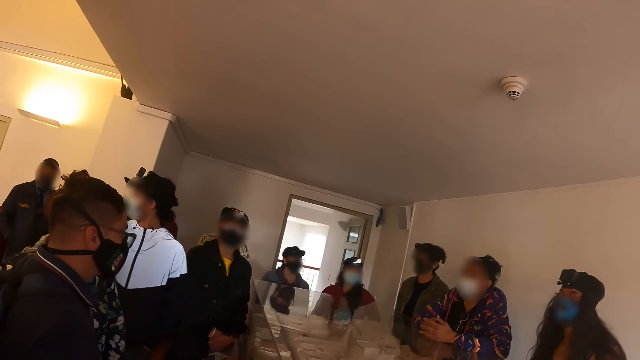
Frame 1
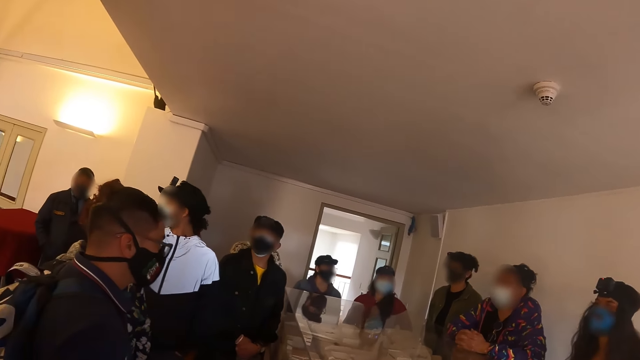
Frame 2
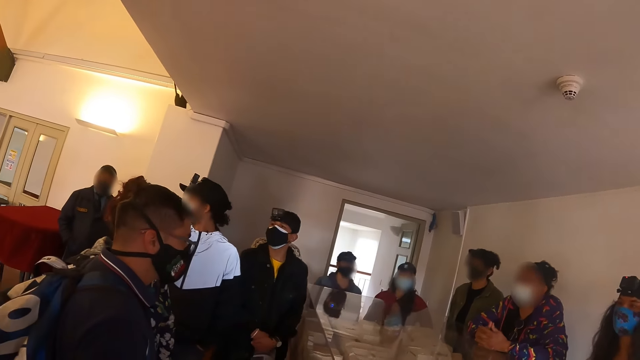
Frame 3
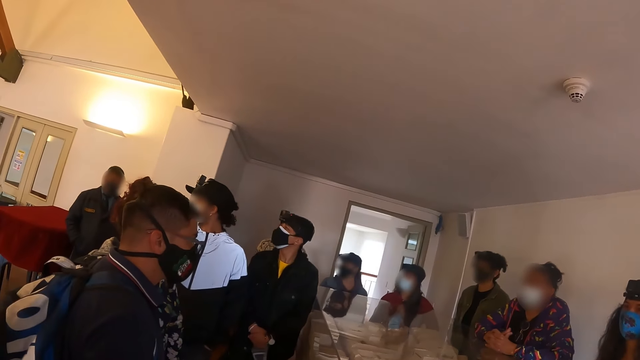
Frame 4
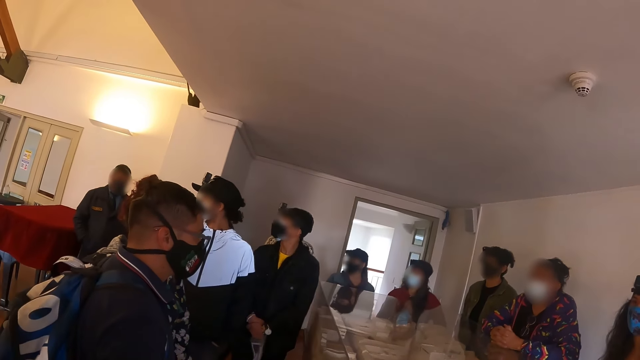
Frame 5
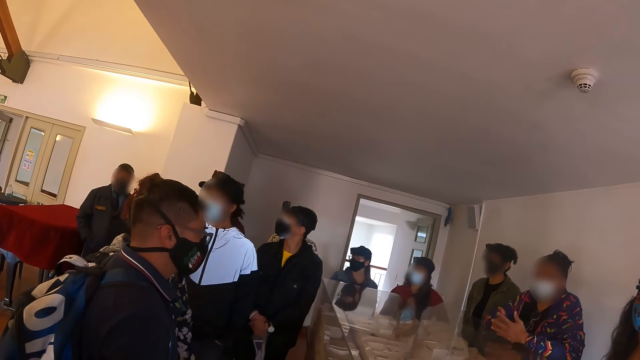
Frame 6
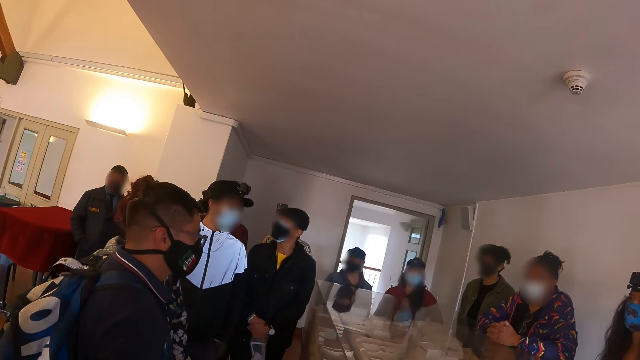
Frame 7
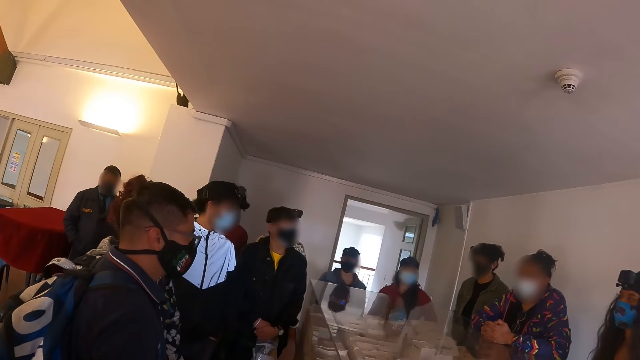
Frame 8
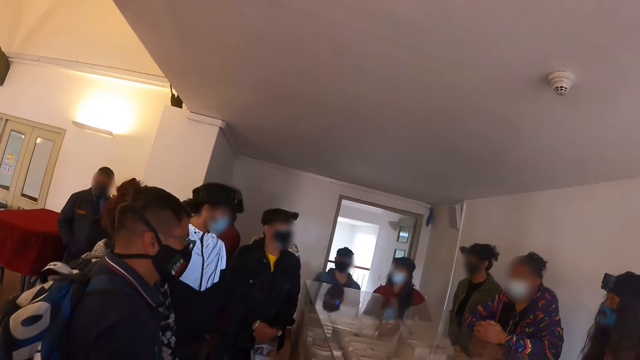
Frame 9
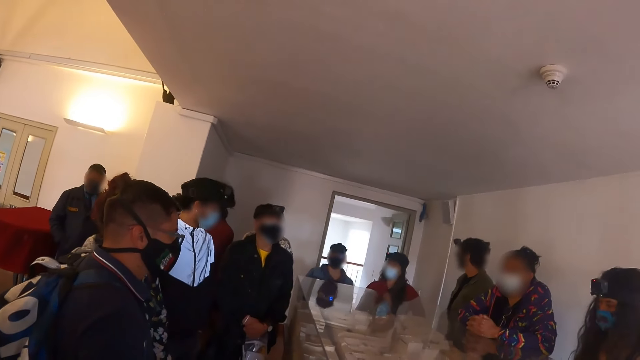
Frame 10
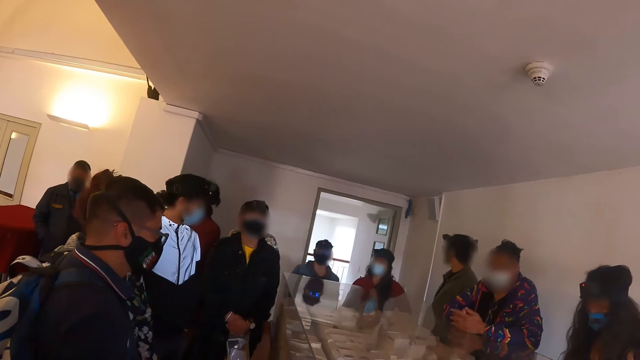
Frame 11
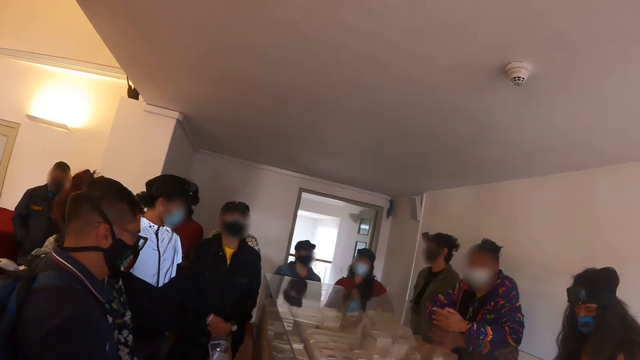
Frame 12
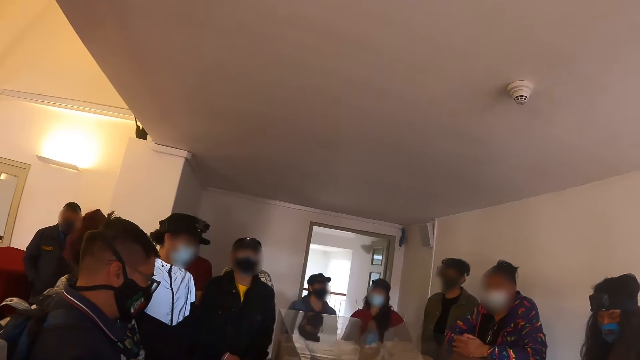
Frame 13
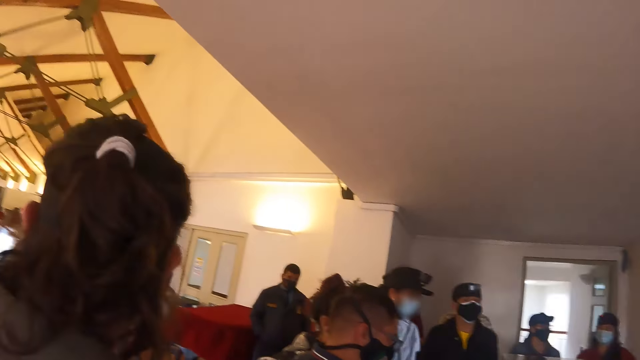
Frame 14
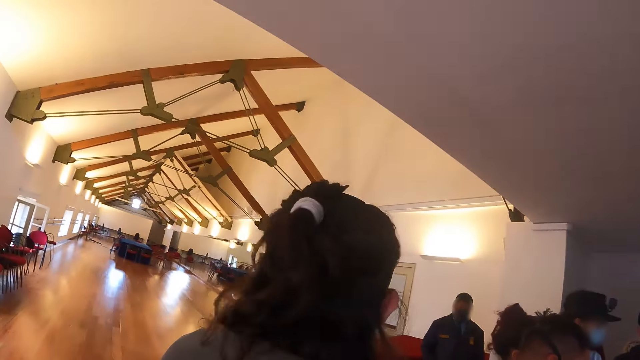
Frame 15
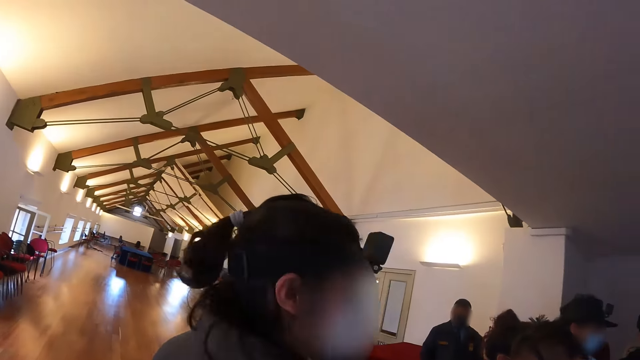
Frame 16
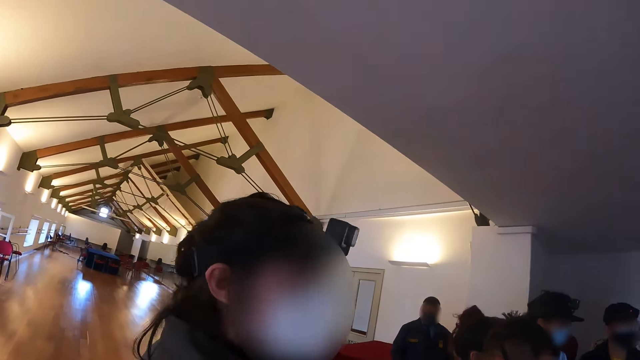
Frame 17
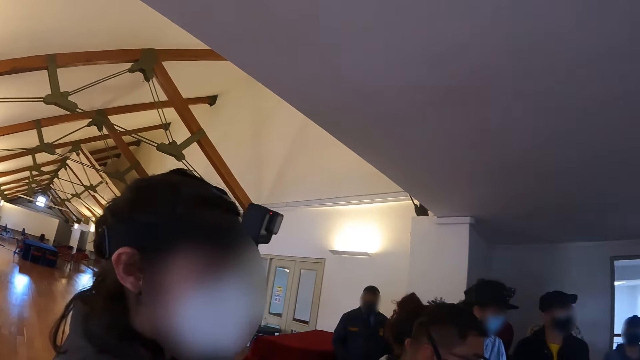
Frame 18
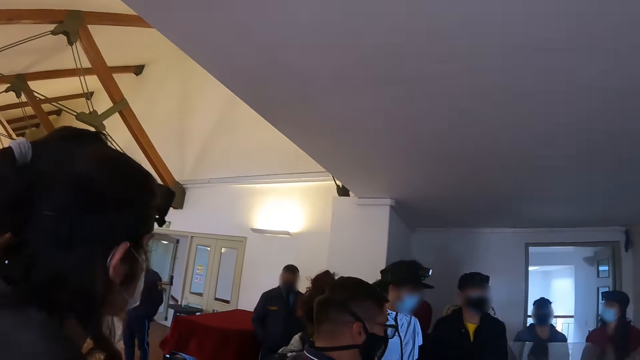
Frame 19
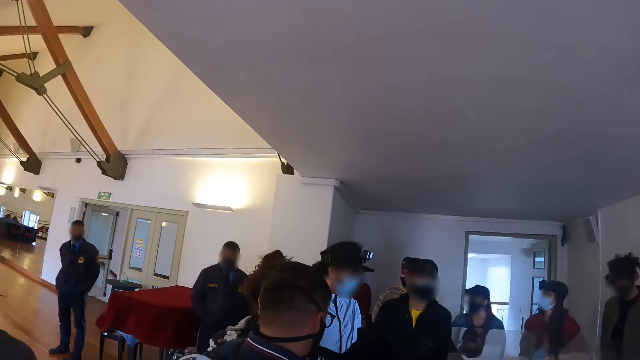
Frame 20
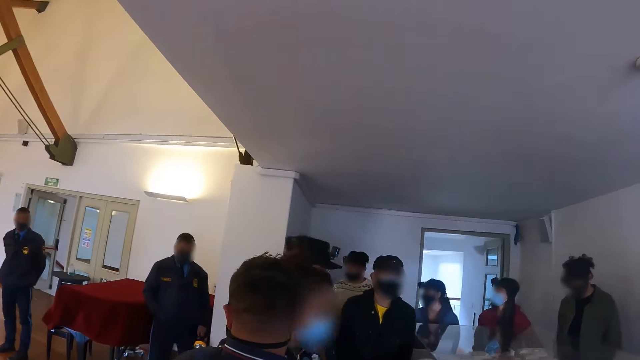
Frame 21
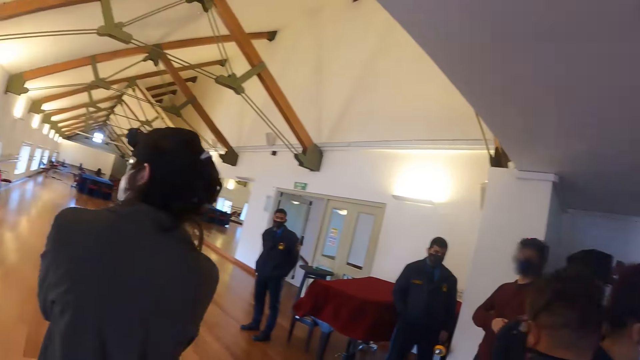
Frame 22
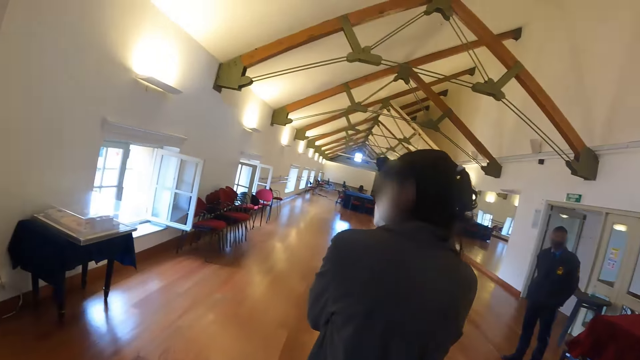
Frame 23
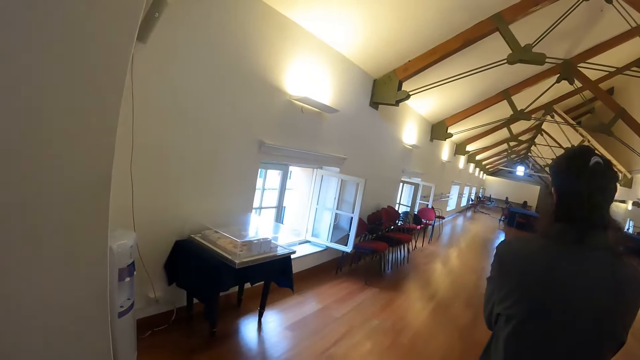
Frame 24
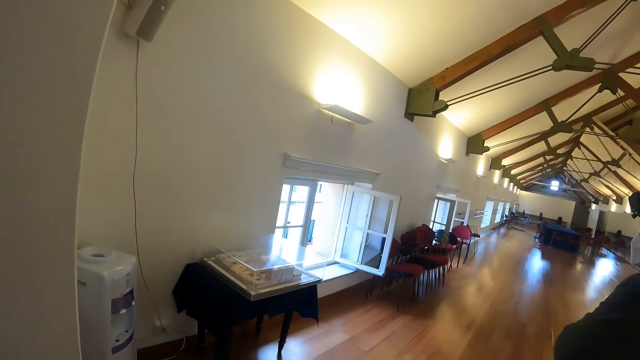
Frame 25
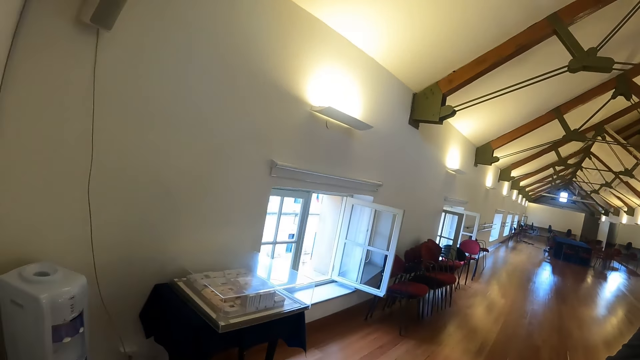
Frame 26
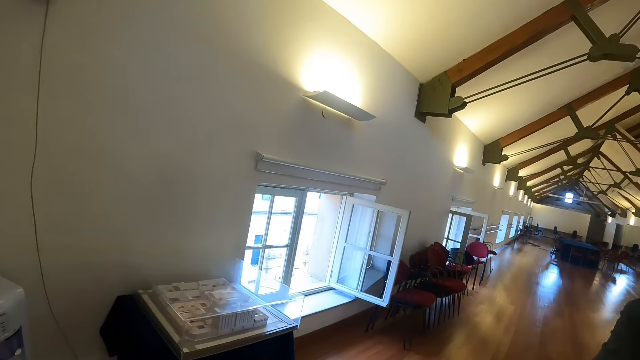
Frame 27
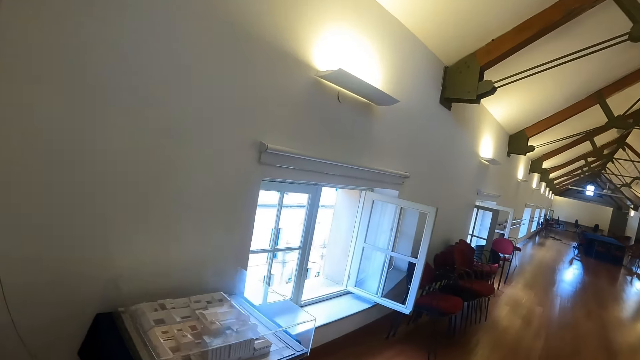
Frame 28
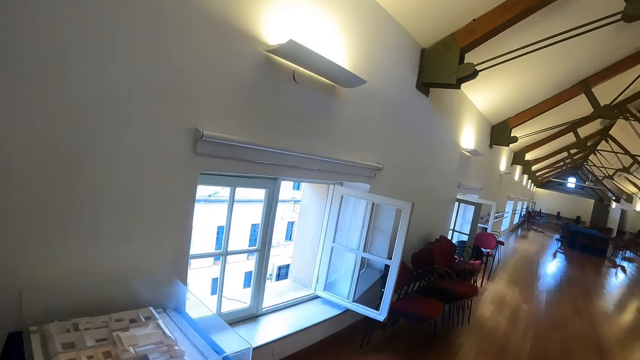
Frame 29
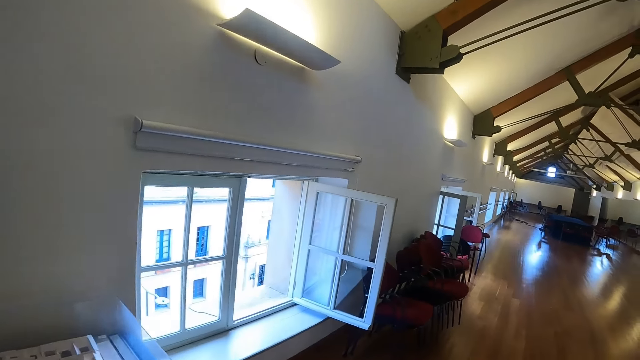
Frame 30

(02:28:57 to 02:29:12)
A man walks around the room. The camera wearer walks around in the room.

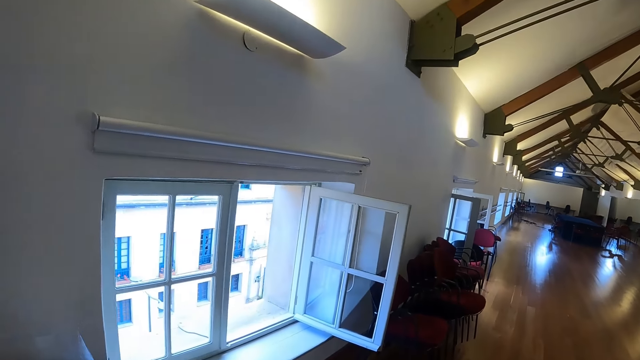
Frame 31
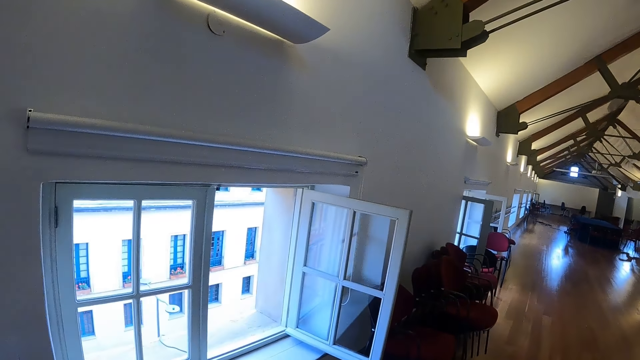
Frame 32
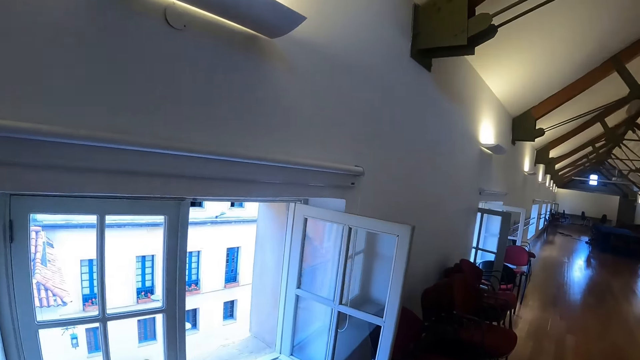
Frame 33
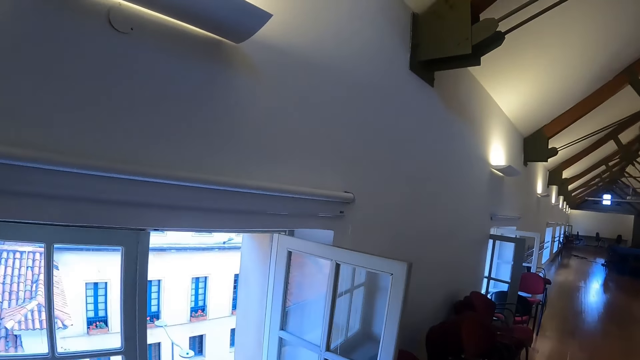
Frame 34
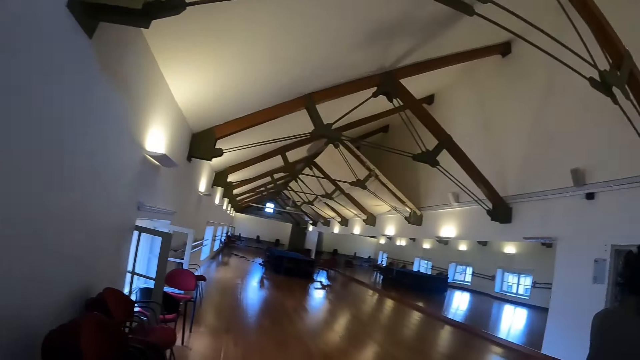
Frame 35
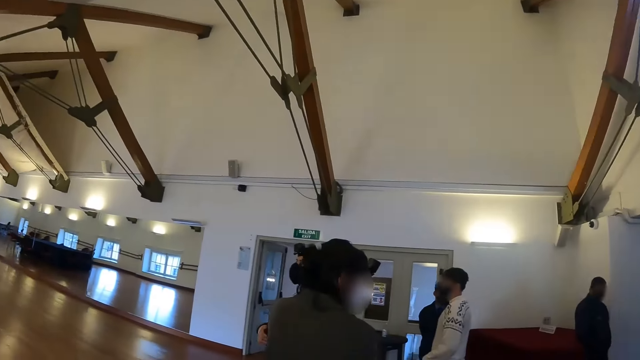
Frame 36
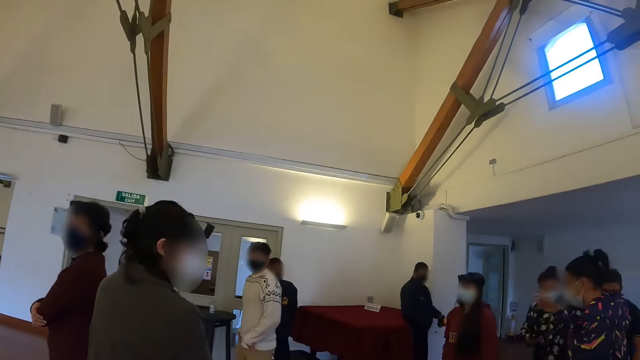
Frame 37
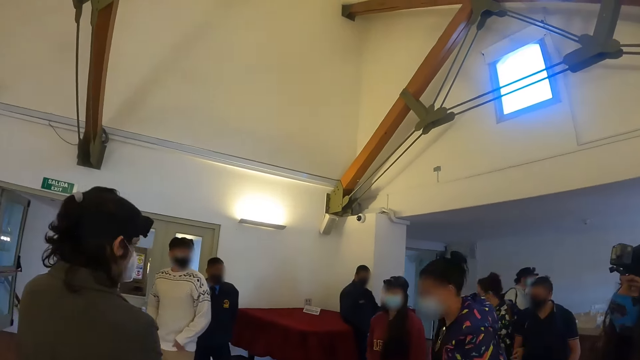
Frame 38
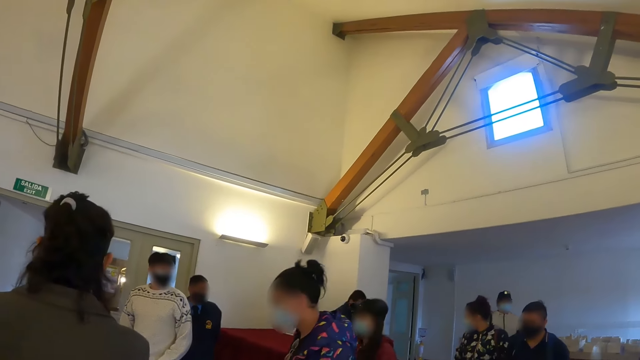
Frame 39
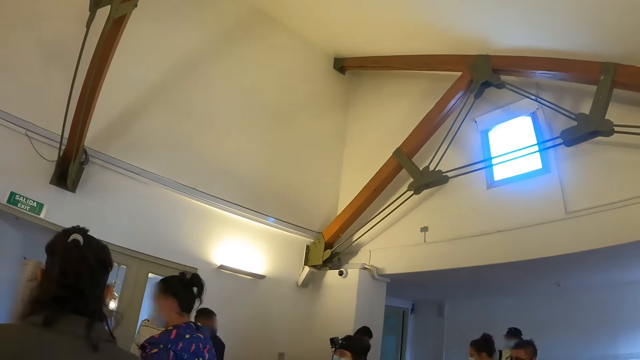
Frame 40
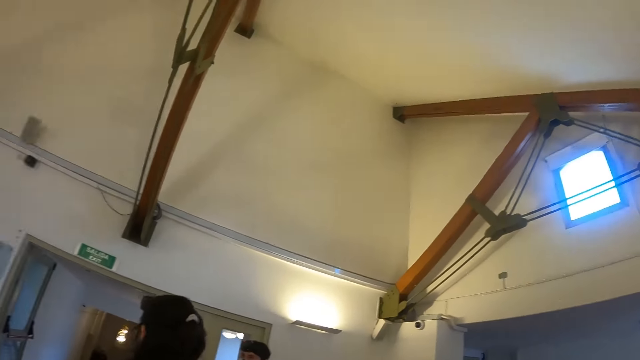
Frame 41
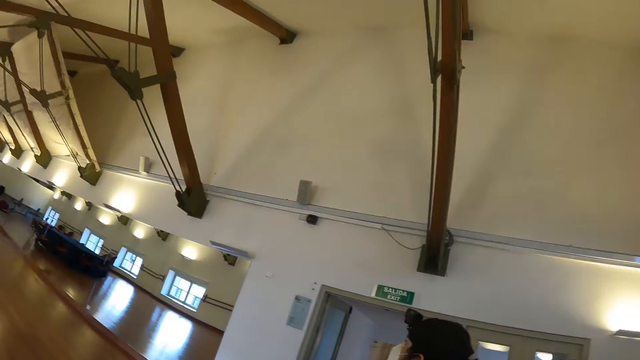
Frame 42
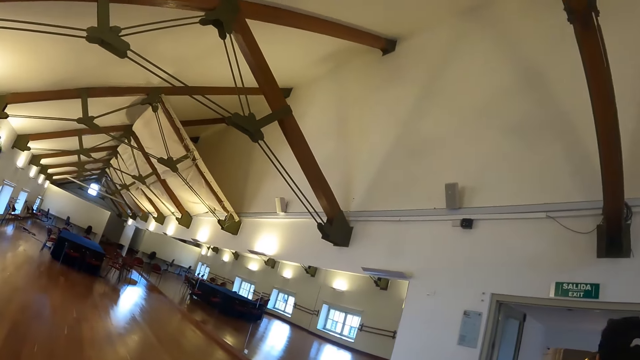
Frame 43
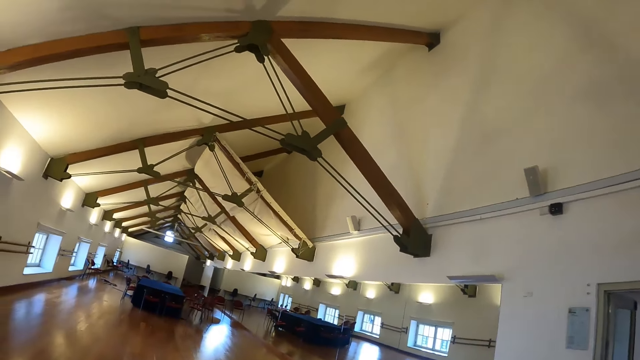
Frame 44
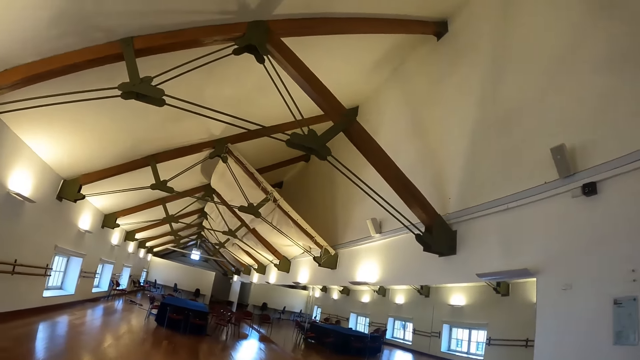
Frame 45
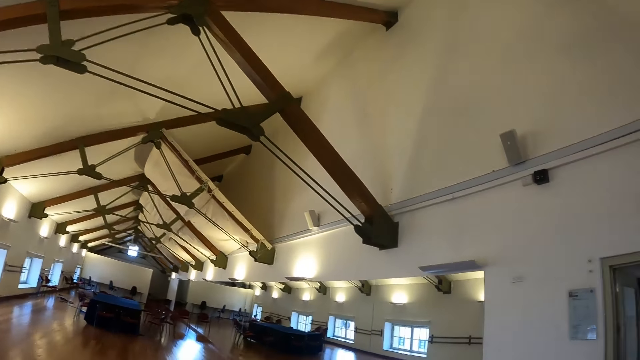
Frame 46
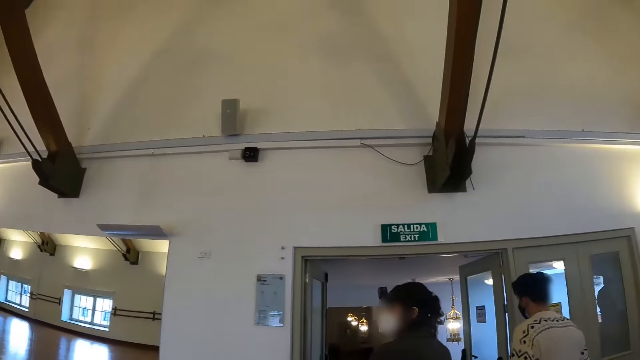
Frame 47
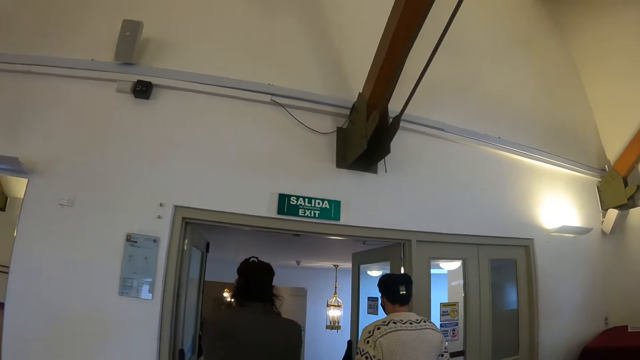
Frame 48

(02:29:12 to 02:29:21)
The camera wearer looks around the hall. Men and ladies walk around.
